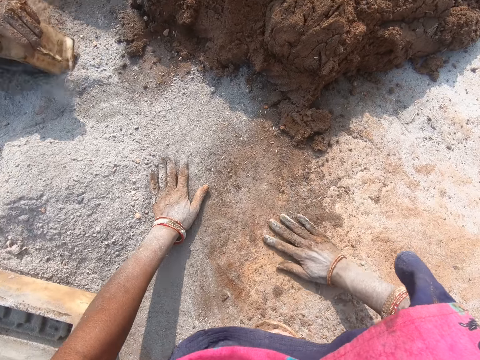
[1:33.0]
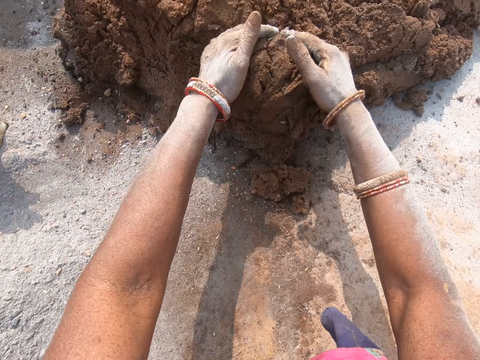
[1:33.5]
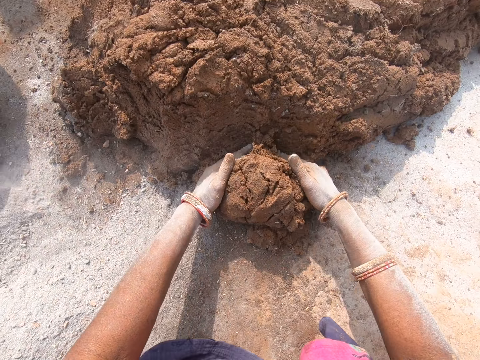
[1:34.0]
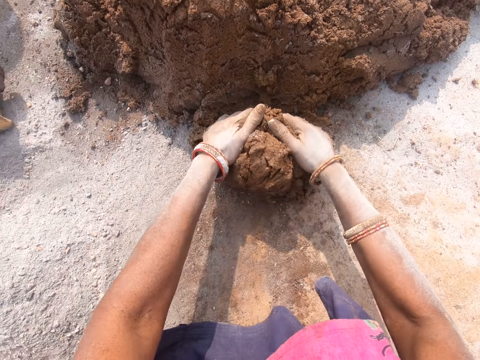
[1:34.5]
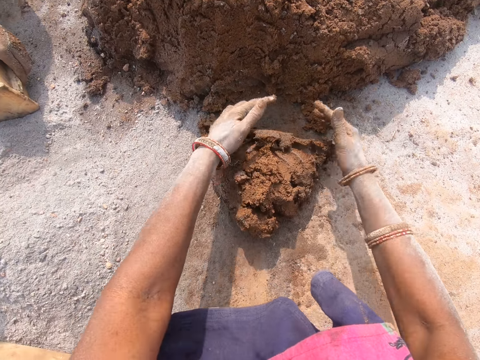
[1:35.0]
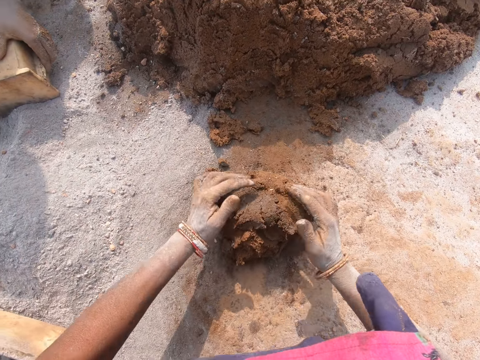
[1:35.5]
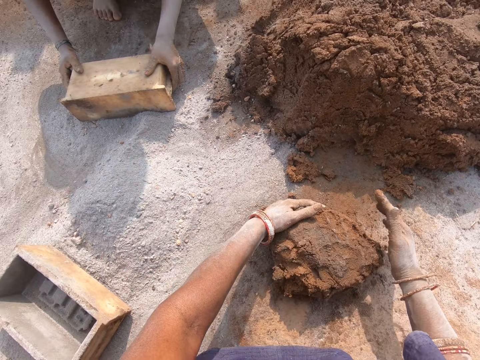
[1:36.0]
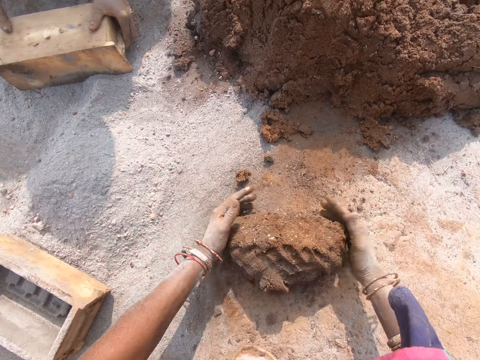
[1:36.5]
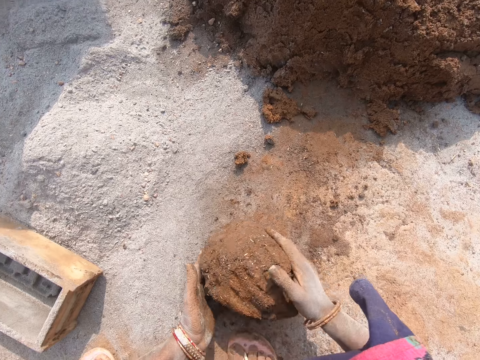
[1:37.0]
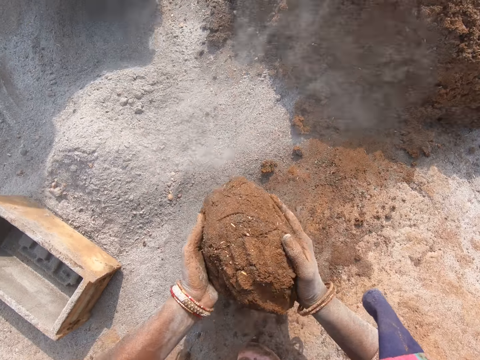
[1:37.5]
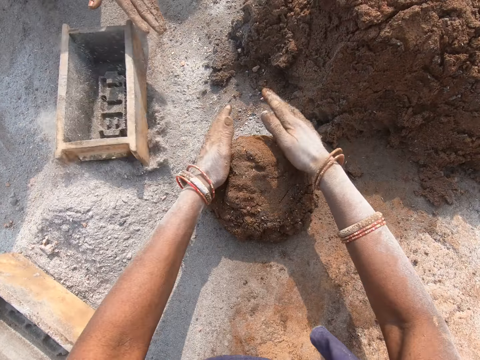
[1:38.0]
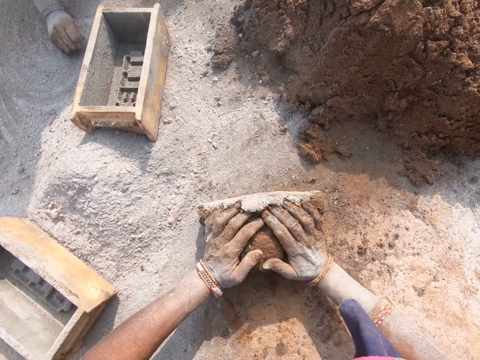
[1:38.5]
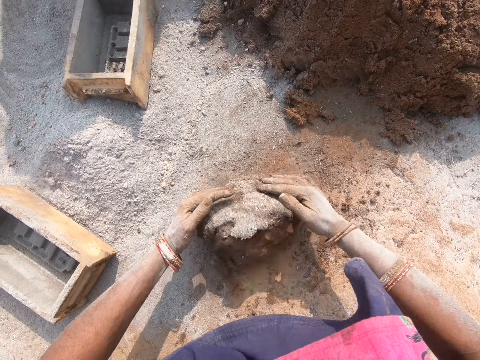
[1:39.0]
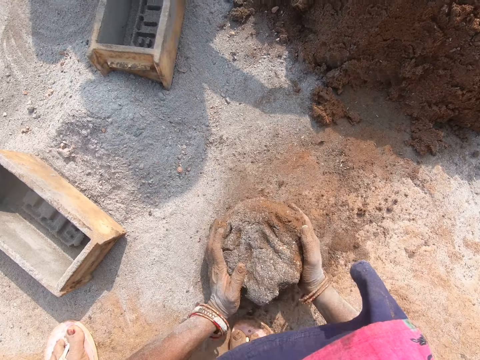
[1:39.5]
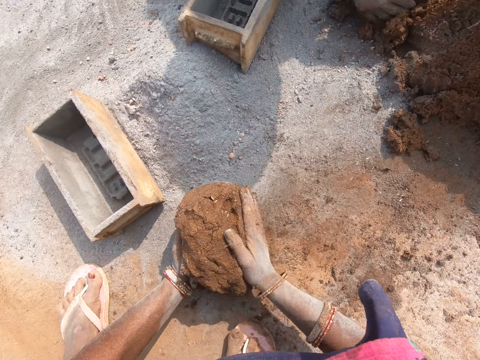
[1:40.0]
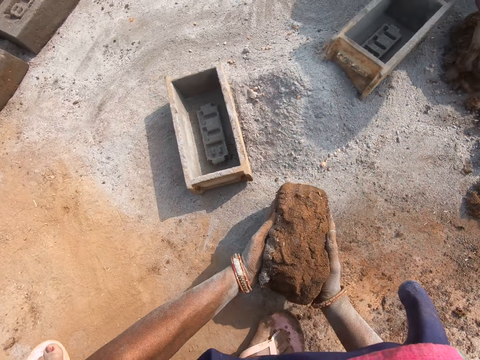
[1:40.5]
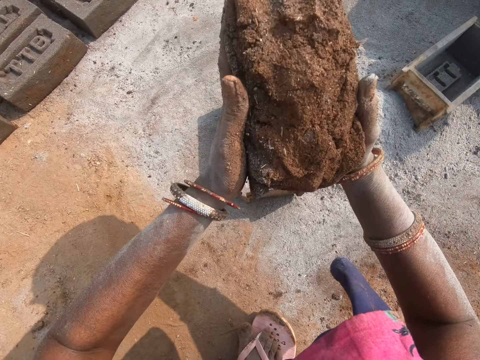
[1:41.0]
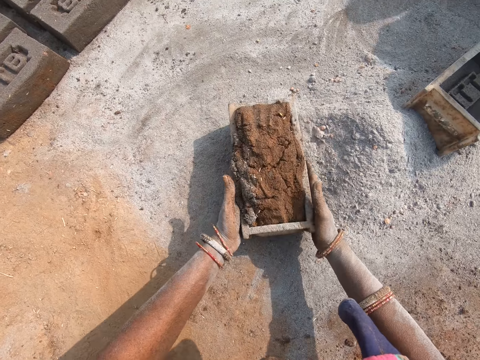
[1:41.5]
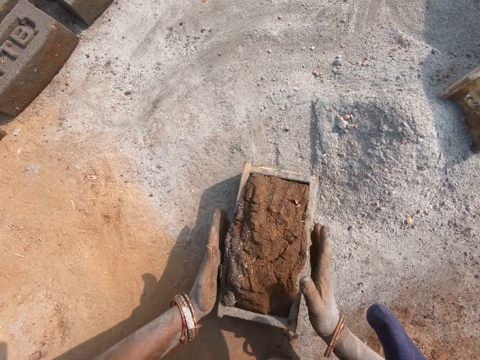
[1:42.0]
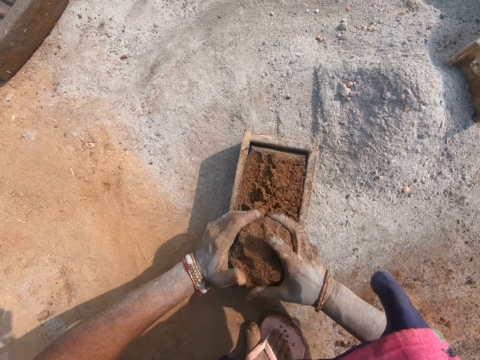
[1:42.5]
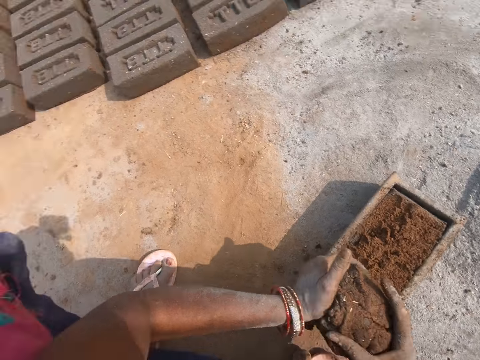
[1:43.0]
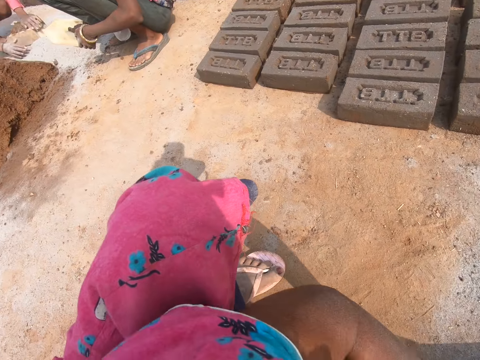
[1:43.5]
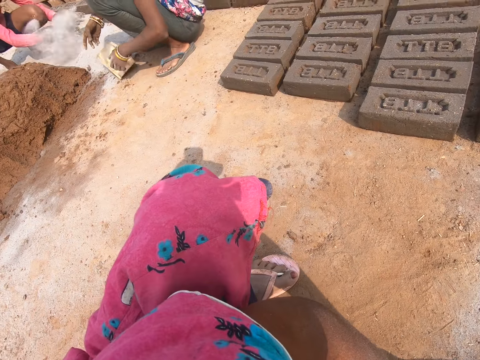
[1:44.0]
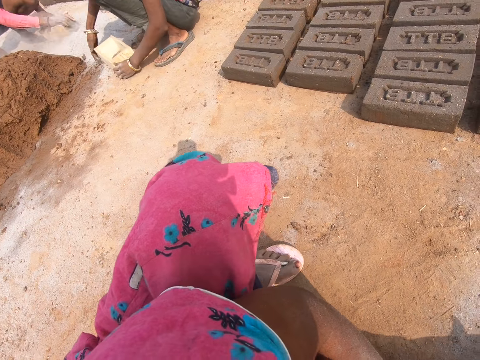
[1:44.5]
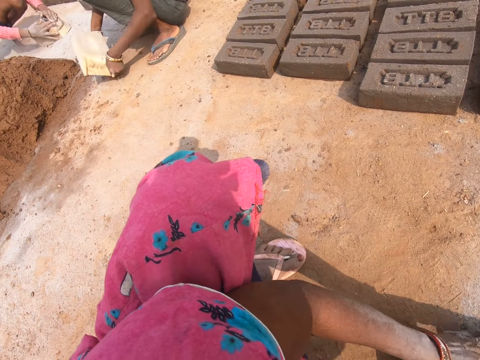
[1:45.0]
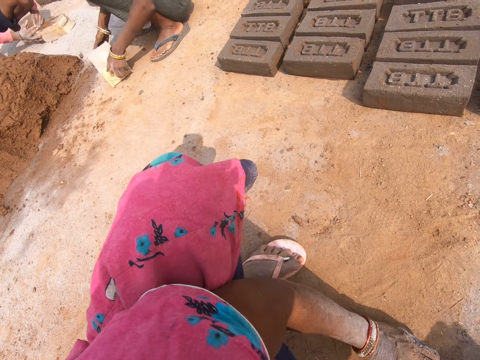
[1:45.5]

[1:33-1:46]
The camera wearer cuts the mud or clay with her hand. She scoops the clay and rolls the mud on the ground. She picks the clay and puts the clay in the brick mold. She pulls the brick mold. She removes the excess mud from the brick mold. She scoops the clay. She moves her body. She speaks to a lady.

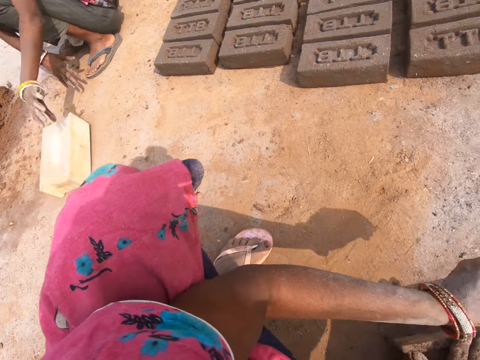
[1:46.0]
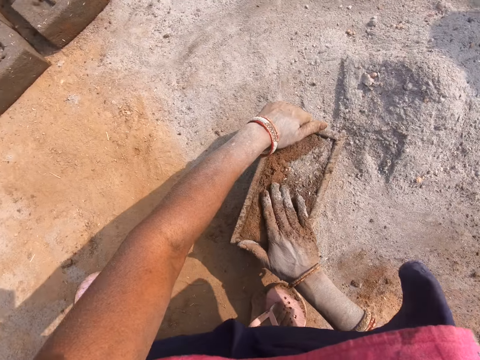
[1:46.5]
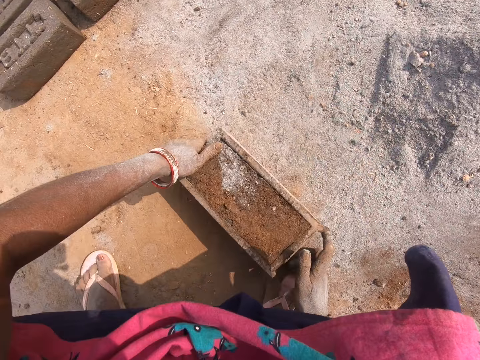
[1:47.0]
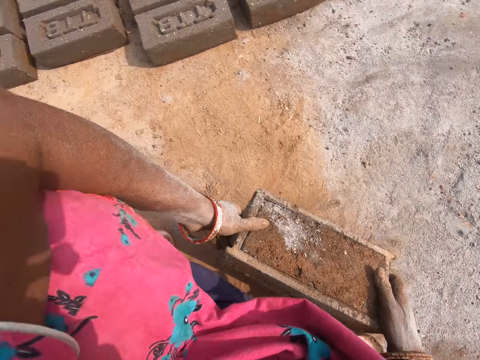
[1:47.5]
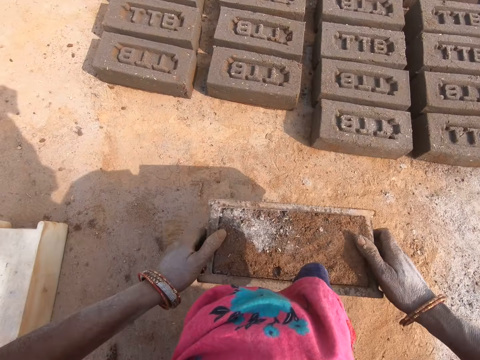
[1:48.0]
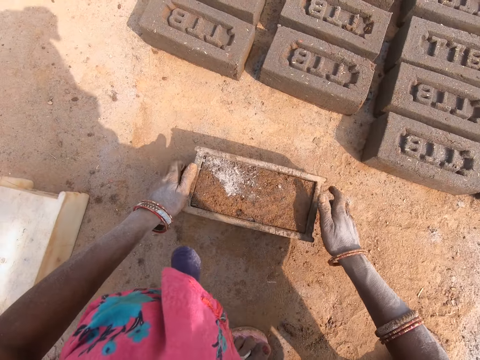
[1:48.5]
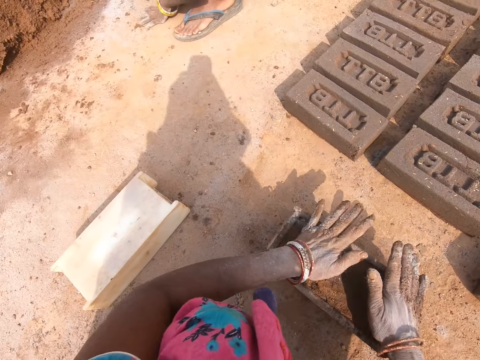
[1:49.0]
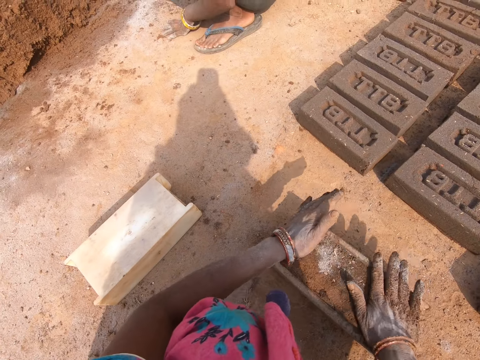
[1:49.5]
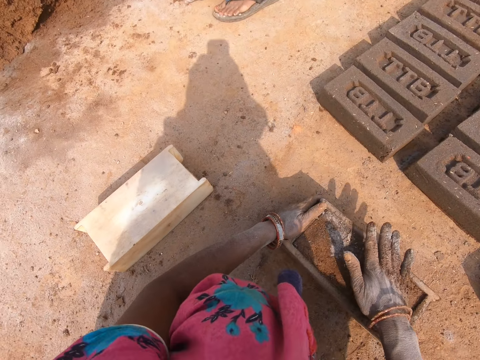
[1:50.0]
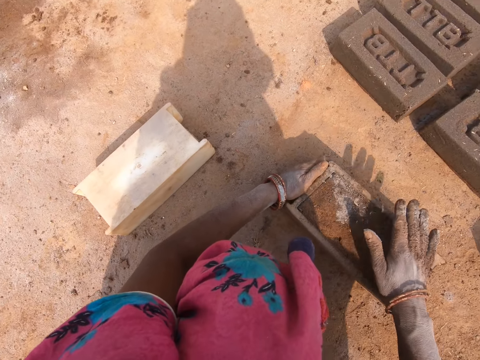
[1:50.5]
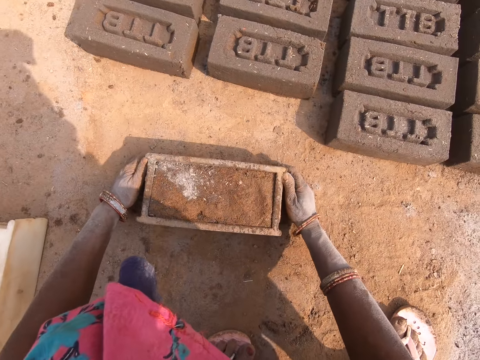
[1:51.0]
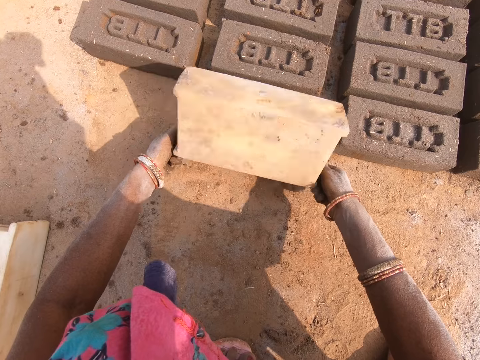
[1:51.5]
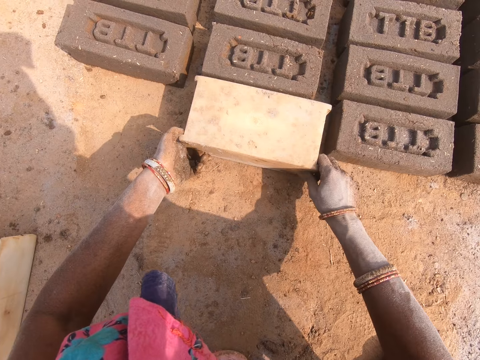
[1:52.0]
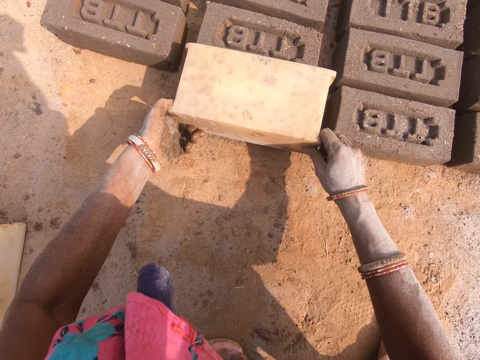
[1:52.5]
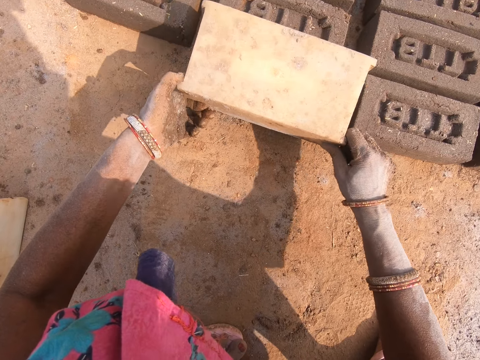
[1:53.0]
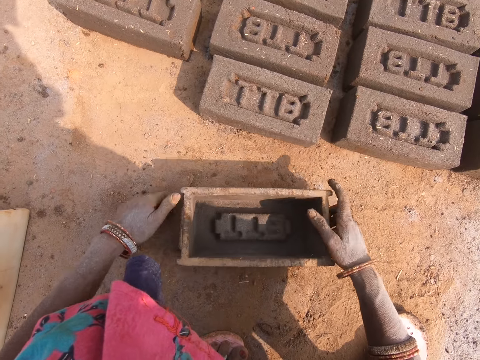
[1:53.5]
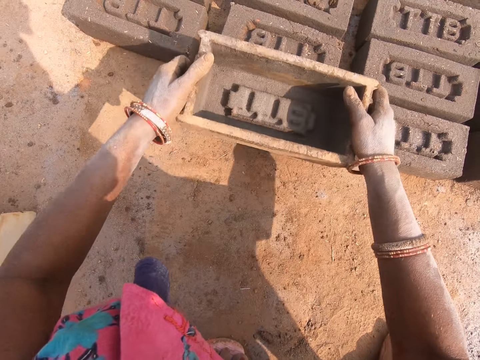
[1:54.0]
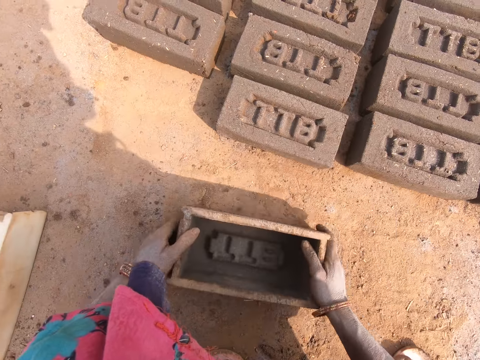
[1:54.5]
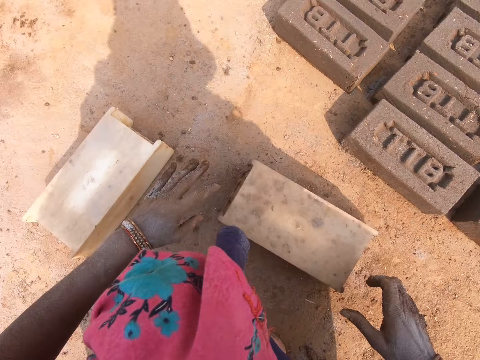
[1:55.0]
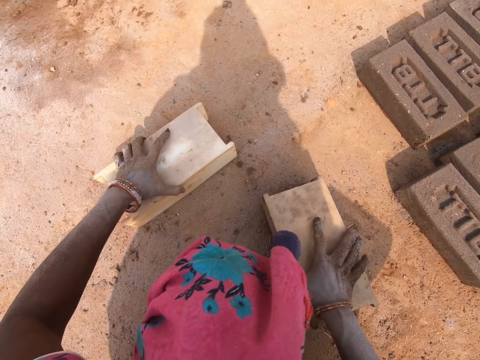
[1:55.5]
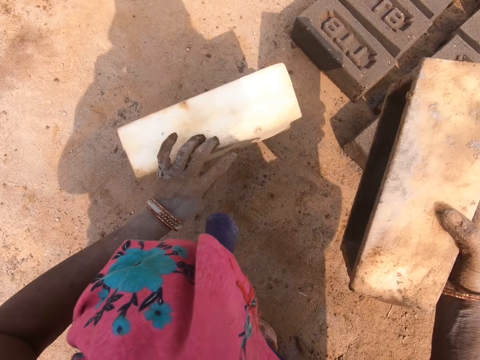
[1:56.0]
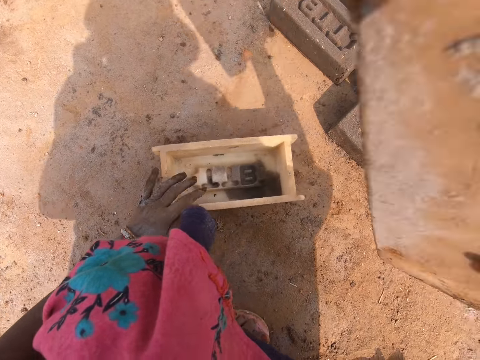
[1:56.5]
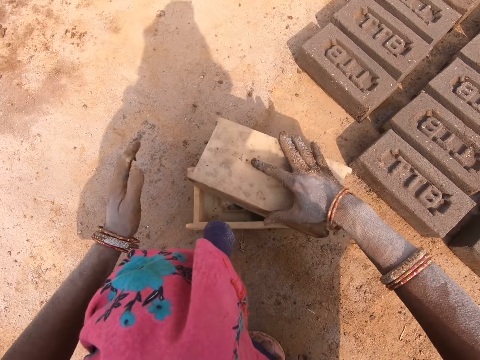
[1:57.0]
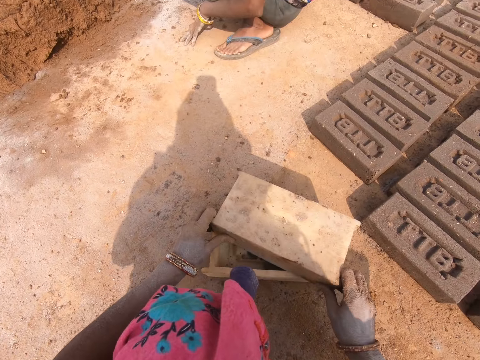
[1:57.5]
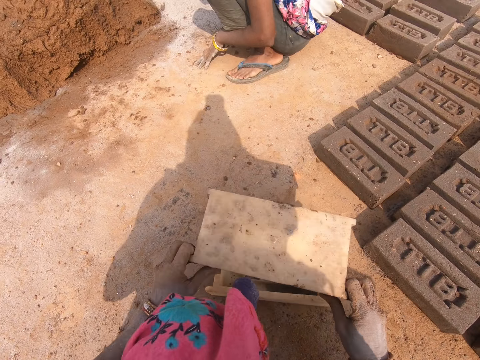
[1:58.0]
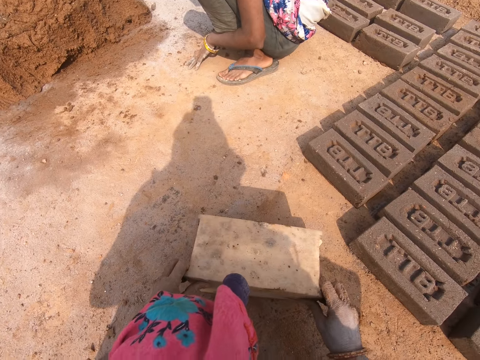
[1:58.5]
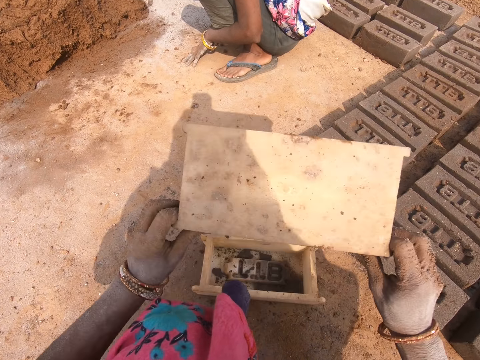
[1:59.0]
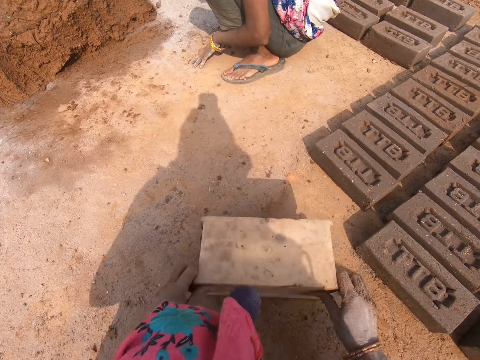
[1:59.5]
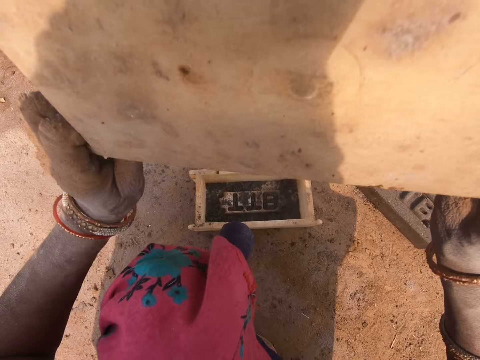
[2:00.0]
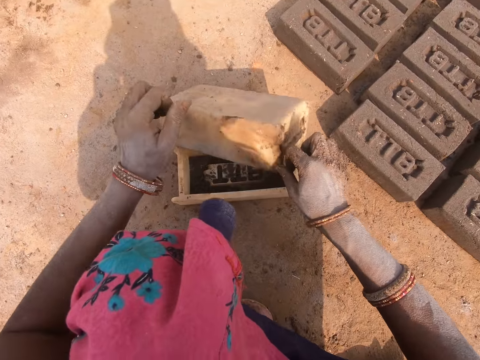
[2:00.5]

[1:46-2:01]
The camera wearer moves the brick mold. They turn the brick mold, pick the brick mold, and put the brick mold on the ground. They level the ground. They turn the brick mold. They remove the brick from the brick mold. They pick the brick mold. They stamp the brick with the brick mold. They put the brick mold on the ground. They put the brick mold on the brick. They put the brick mold on the ground. They turn the brick mold. They drop the brick mold on the ground. They pick the brick mold from the ground. They turn the brick mold on the ground. They hit the brick mold with another brick mold on the ground. They talk to a lady.
